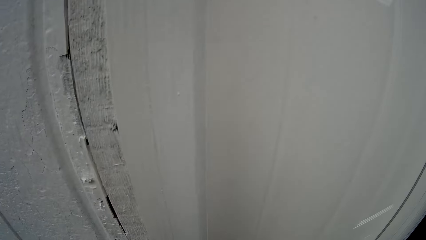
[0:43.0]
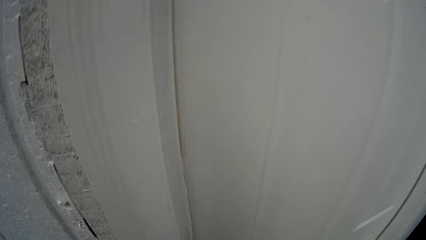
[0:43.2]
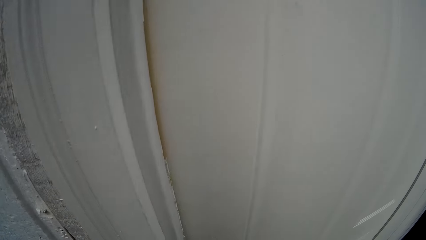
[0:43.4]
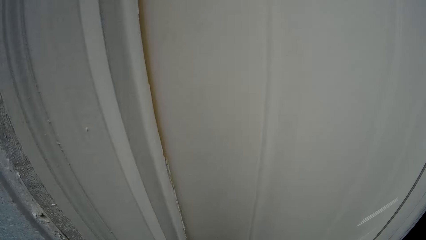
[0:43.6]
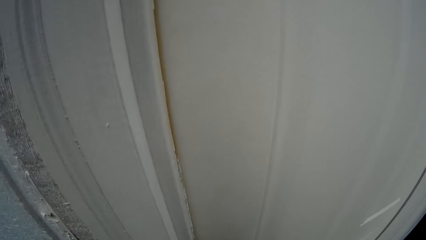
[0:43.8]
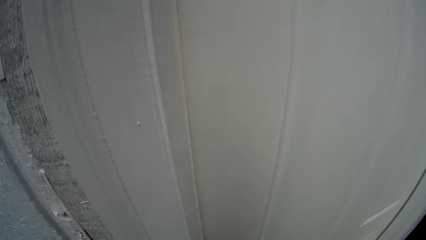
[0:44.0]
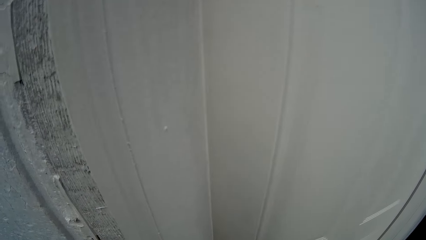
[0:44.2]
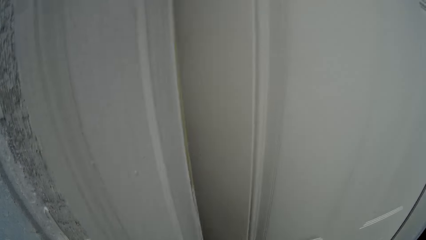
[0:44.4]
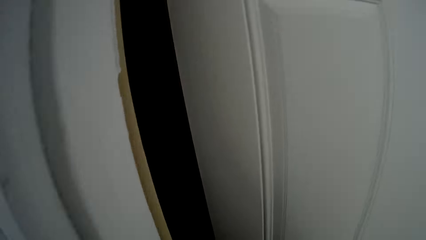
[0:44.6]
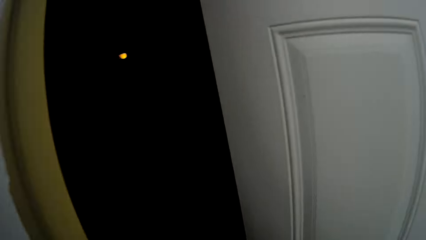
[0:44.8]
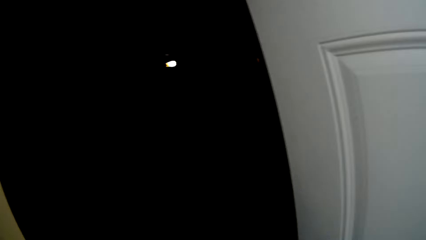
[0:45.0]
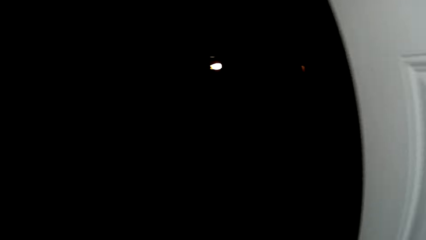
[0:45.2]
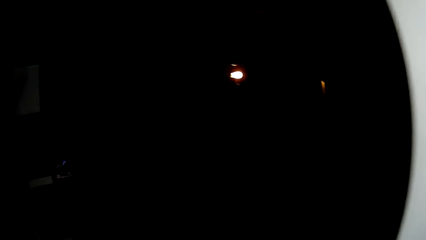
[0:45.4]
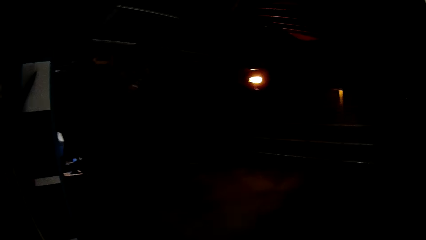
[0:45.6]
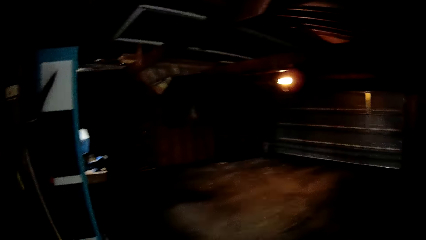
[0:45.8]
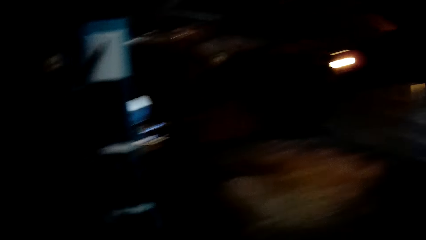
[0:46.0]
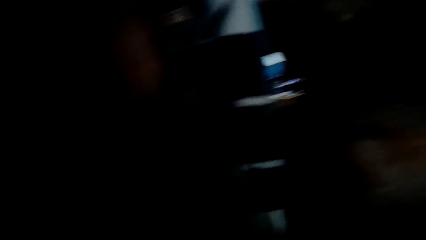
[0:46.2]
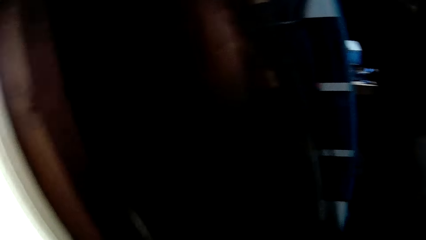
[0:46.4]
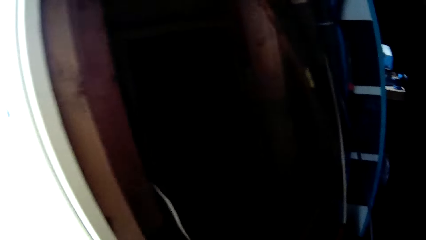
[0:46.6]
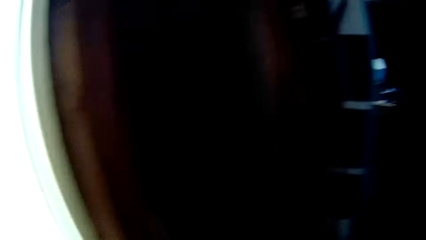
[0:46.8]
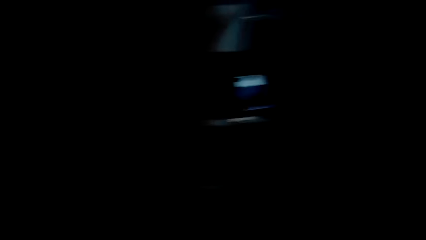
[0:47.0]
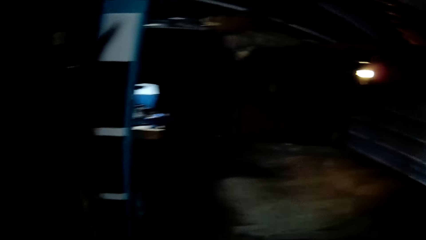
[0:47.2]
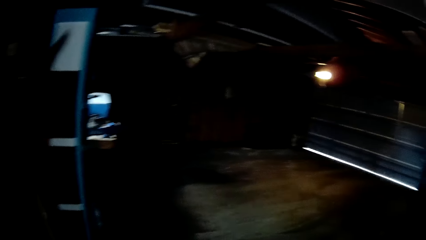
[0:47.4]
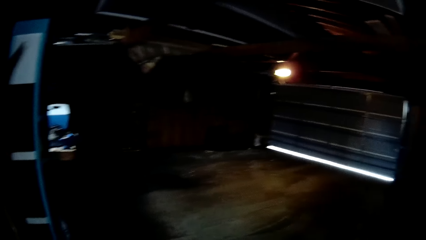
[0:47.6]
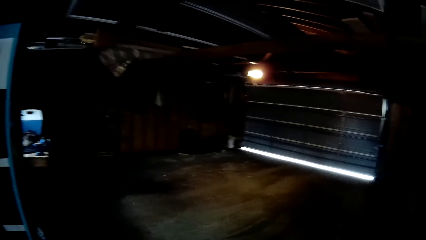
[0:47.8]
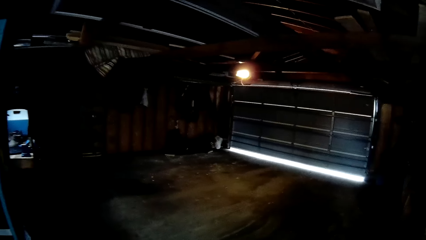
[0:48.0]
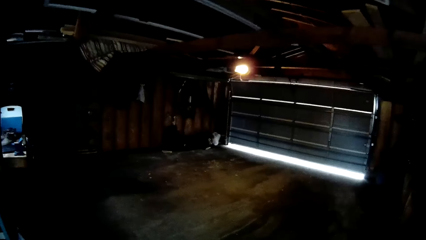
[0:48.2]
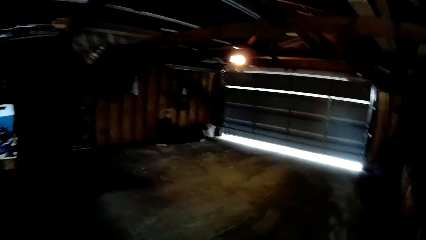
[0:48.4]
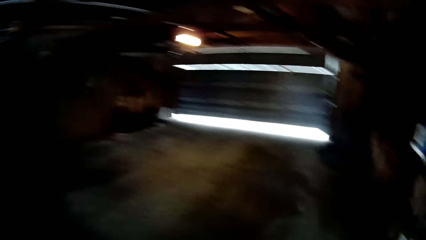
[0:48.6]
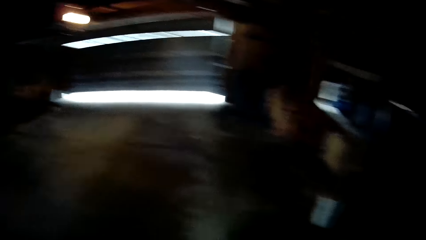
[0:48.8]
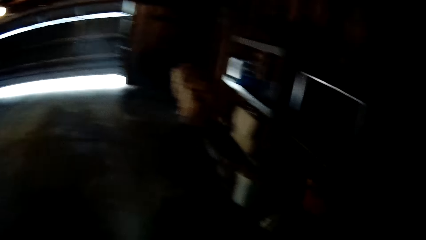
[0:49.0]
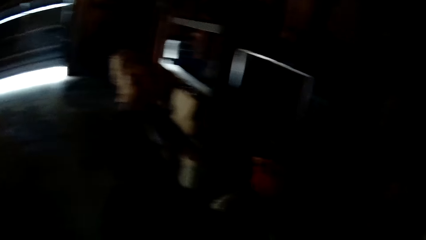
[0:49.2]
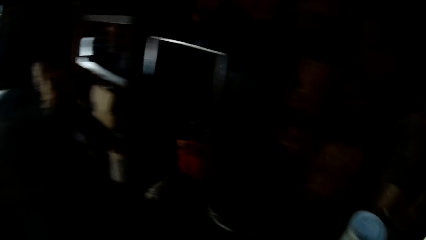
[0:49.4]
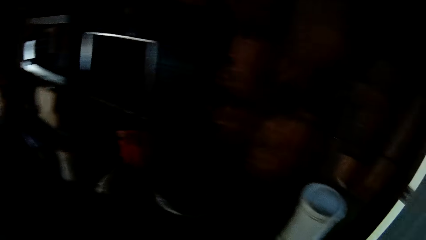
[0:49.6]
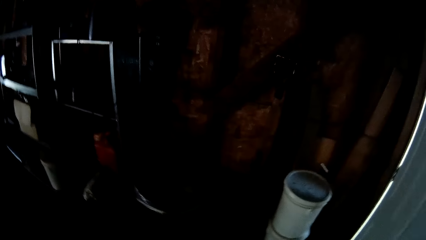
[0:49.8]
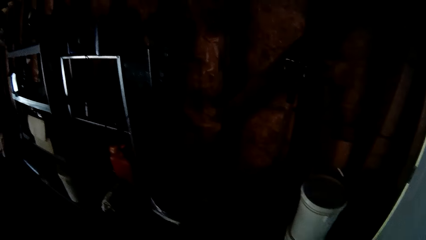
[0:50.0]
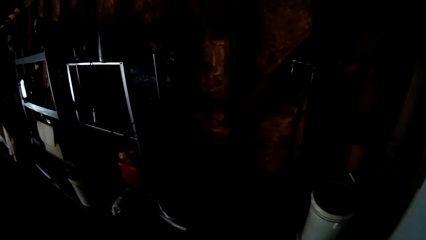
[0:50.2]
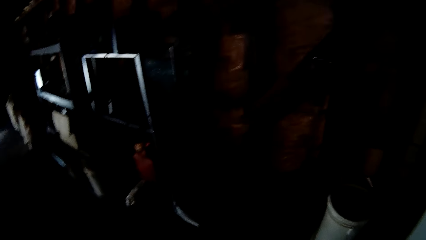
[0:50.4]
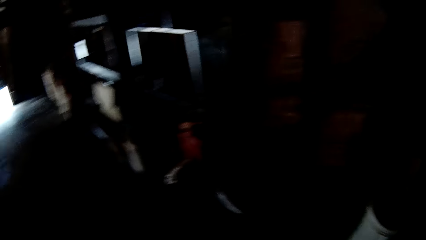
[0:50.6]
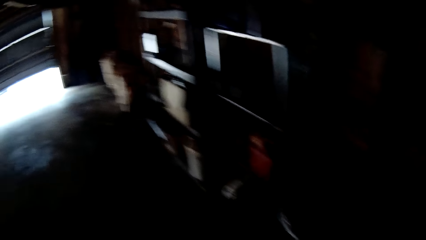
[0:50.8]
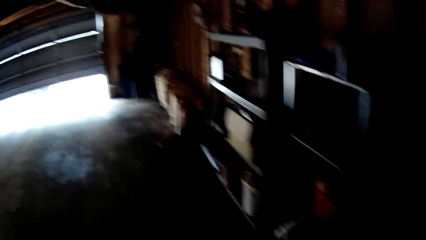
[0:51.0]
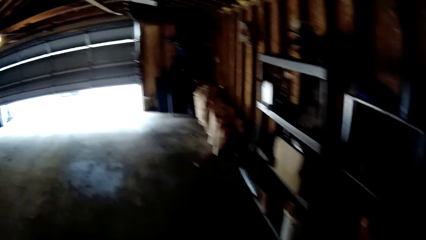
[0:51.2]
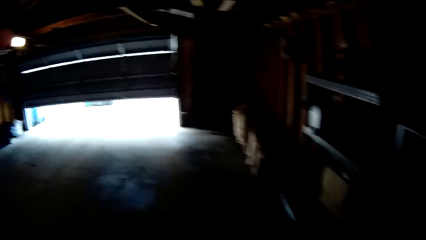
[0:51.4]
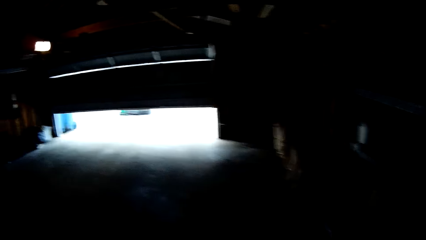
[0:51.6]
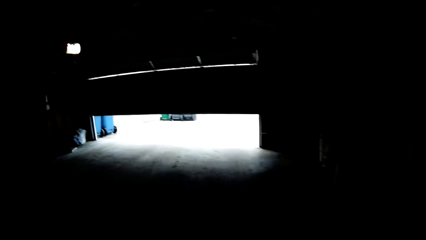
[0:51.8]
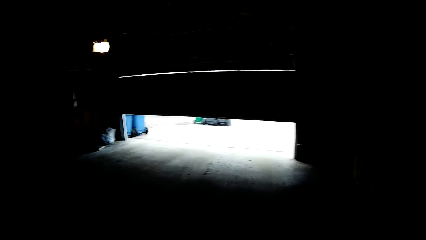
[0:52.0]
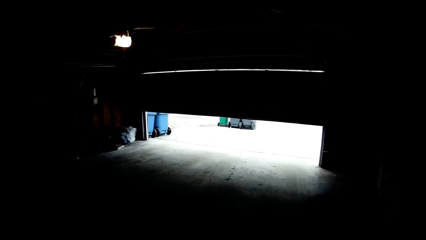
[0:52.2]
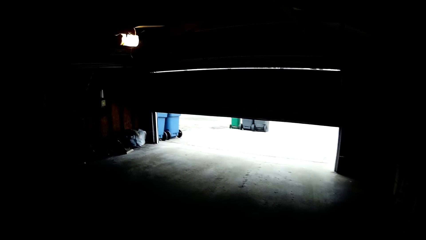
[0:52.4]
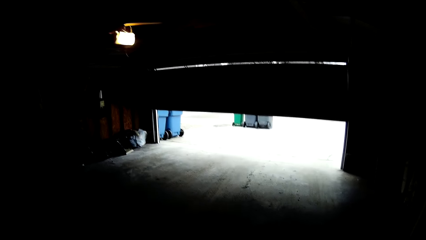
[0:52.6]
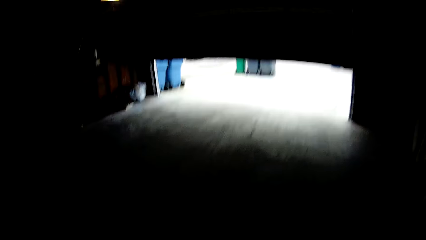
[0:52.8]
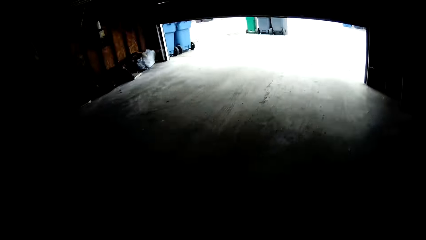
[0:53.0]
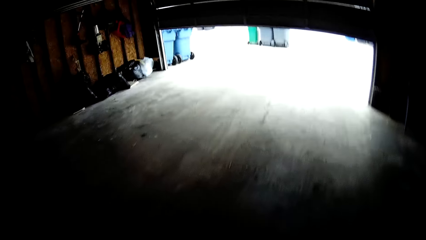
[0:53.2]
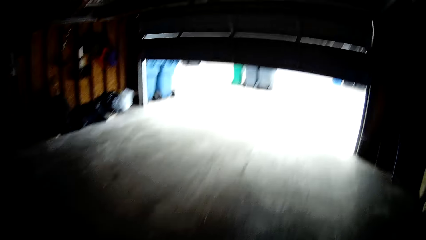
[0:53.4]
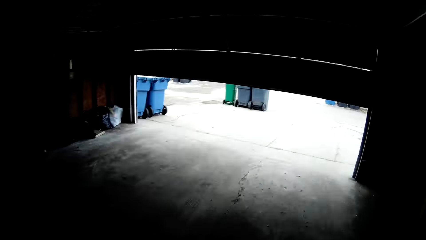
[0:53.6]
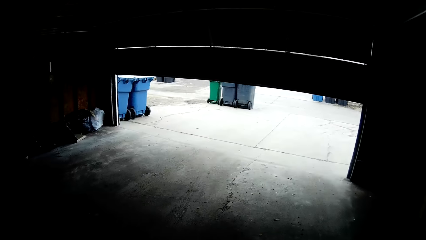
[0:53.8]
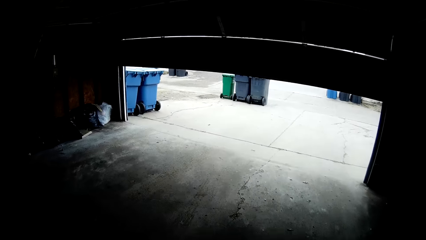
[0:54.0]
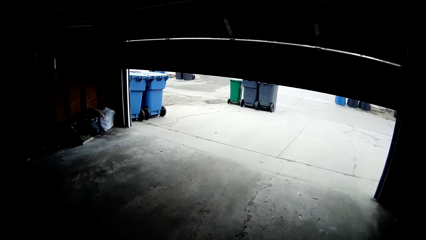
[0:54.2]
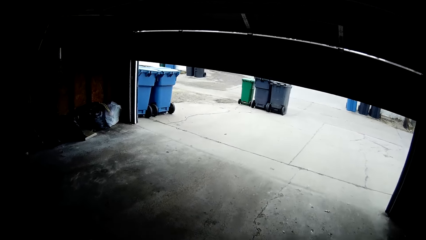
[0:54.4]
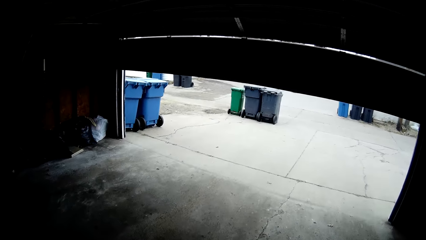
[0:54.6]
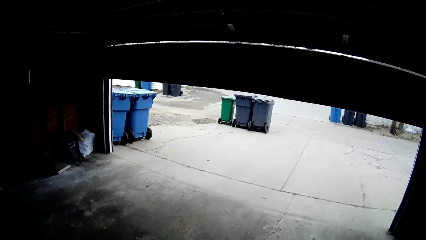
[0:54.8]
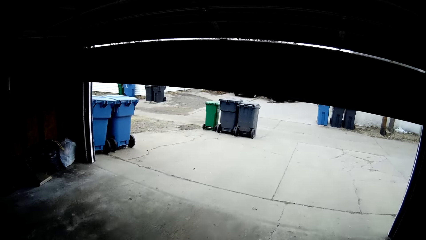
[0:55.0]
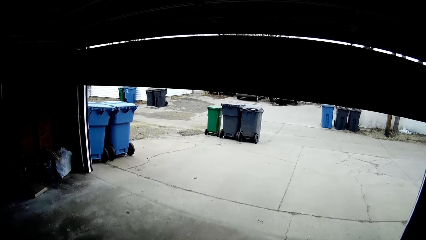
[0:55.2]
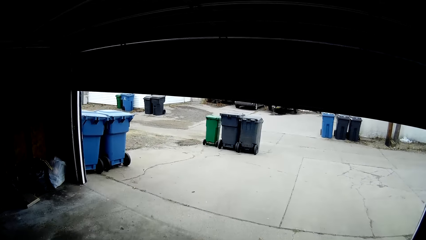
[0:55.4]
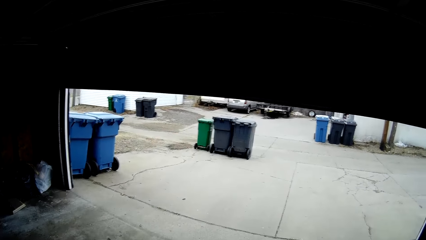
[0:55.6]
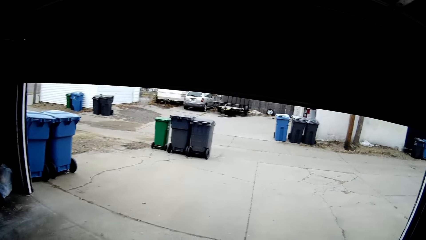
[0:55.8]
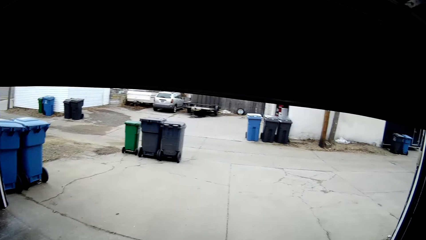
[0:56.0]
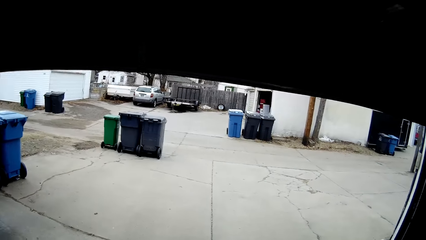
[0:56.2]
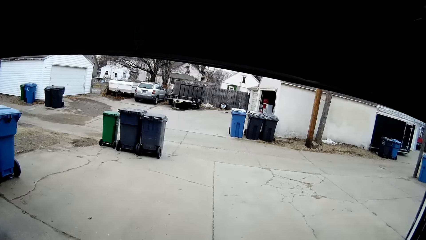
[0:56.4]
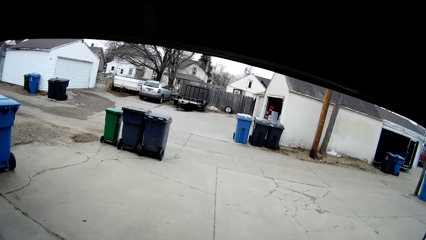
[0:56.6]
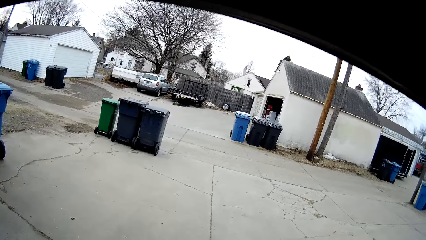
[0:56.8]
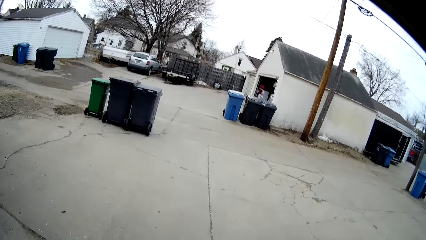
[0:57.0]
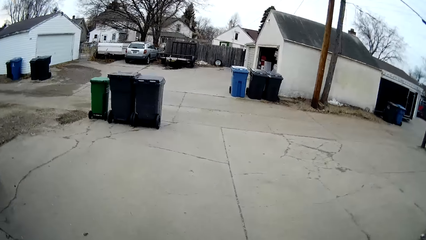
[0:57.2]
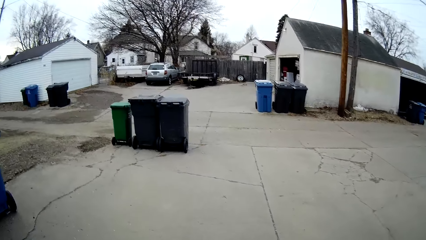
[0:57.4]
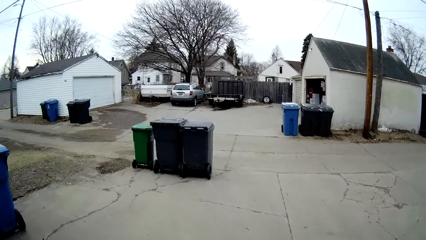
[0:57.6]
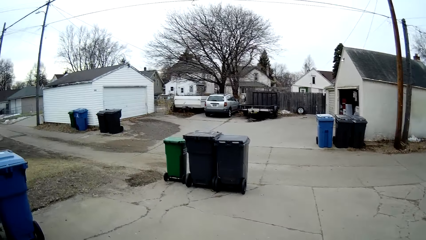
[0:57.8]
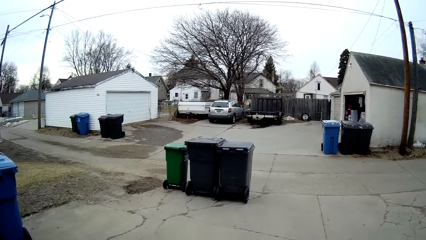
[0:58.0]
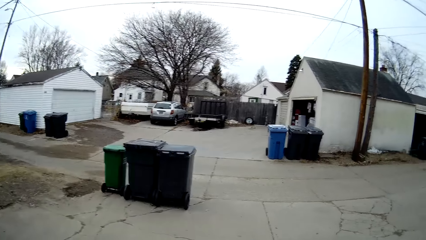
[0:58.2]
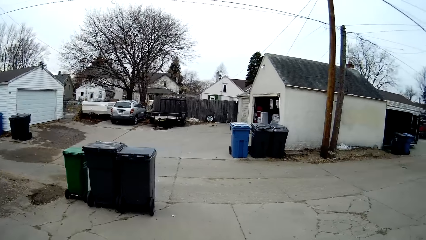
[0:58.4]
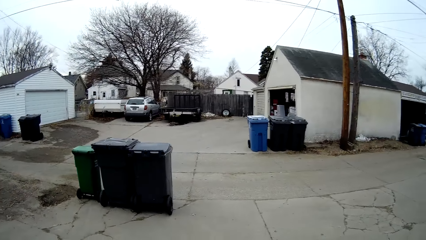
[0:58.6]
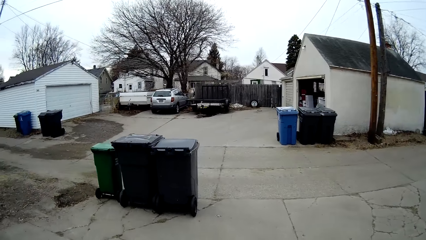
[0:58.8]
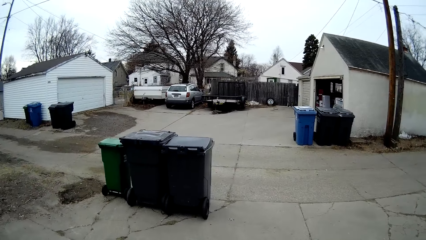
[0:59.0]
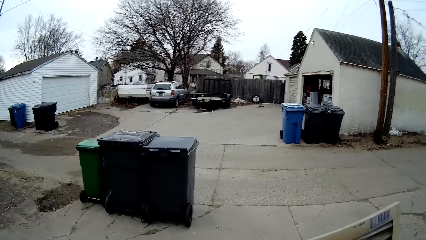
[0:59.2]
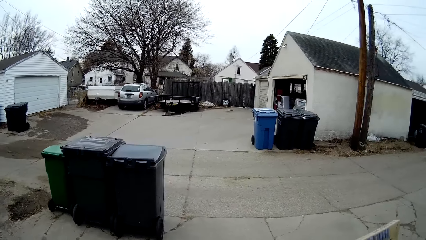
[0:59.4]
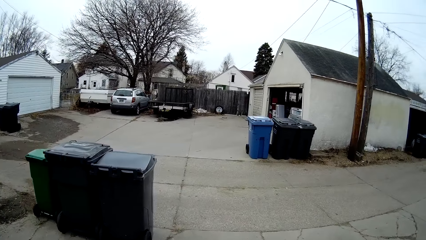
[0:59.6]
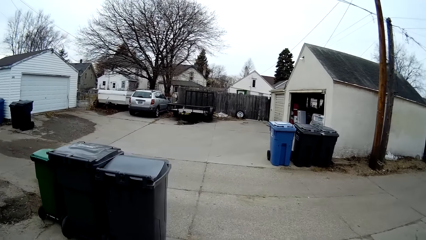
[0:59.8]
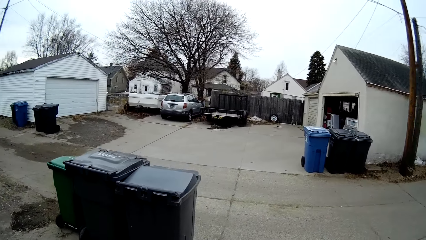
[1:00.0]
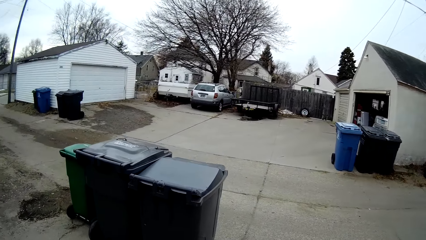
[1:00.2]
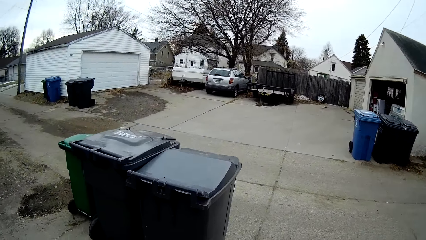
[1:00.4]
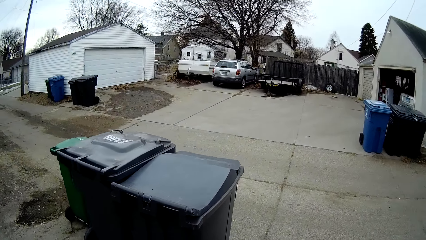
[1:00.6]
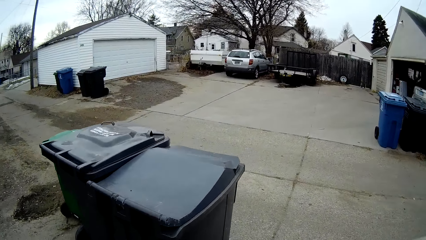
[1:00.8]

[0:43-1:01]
The camera wearer opens a door. They look around. They enter a garage. They open a garage entrance door. They look around in the garage. They walk around in the garage. They walk out of the garage. They walk towards dustbins.
